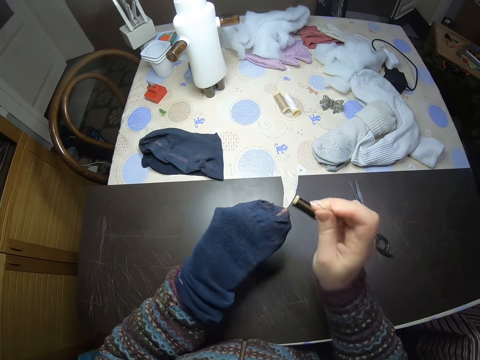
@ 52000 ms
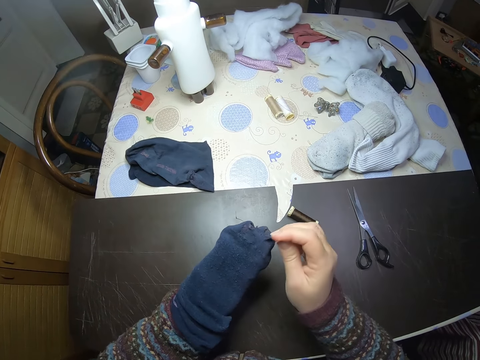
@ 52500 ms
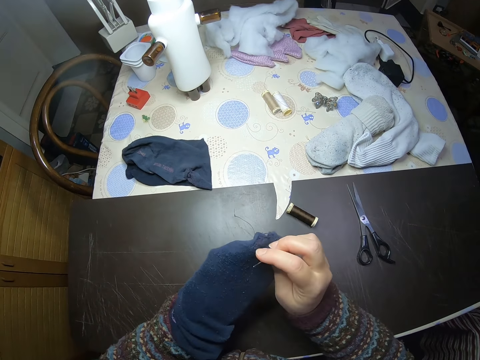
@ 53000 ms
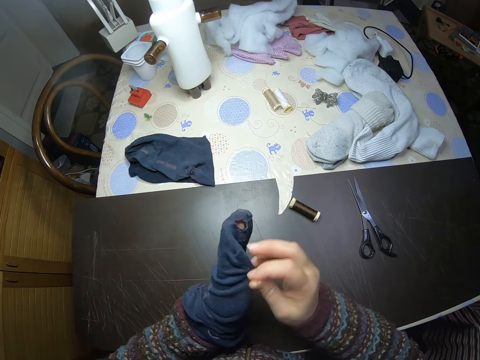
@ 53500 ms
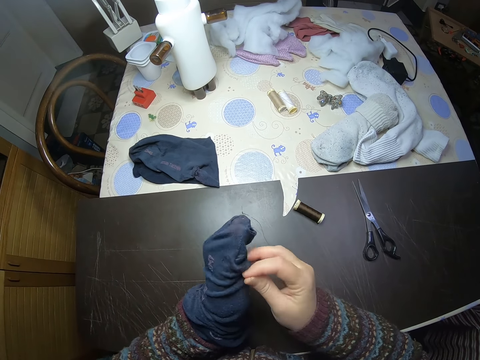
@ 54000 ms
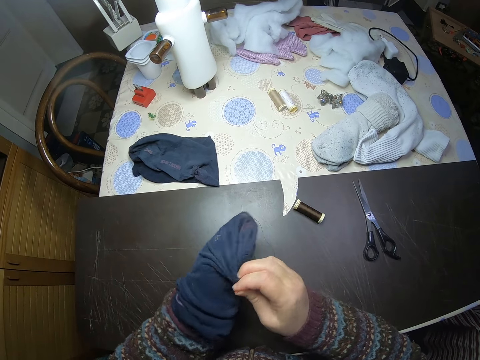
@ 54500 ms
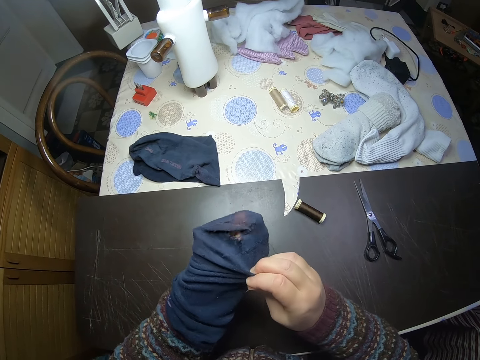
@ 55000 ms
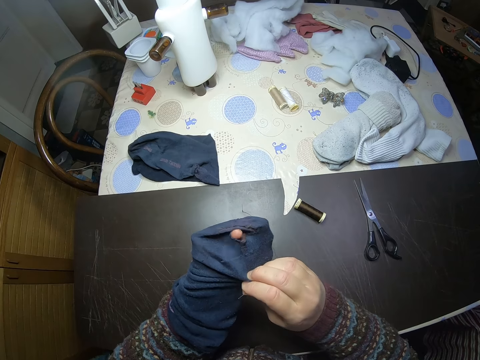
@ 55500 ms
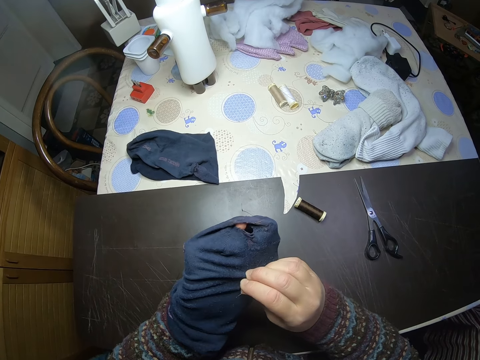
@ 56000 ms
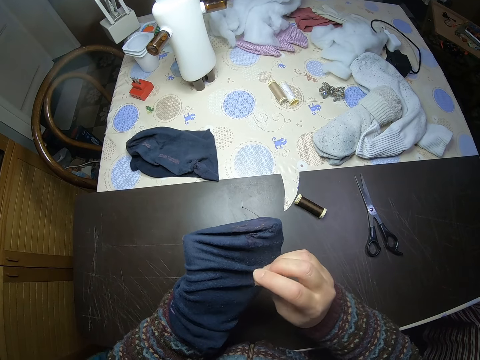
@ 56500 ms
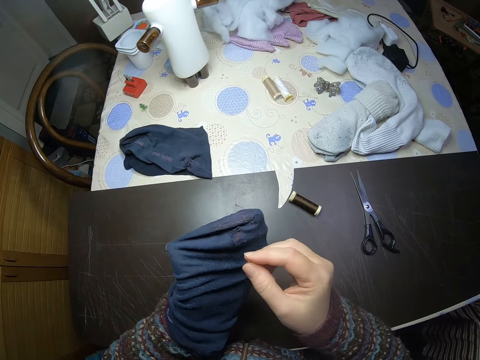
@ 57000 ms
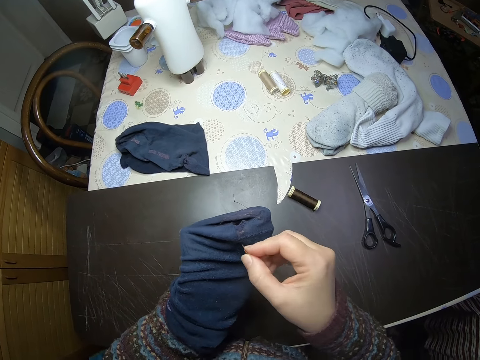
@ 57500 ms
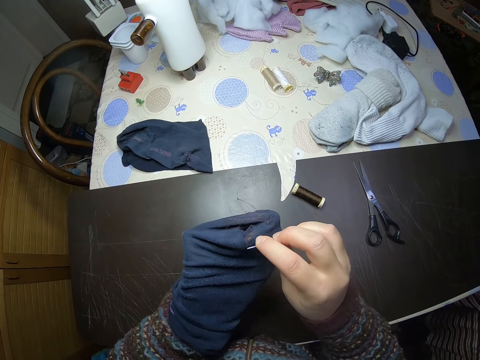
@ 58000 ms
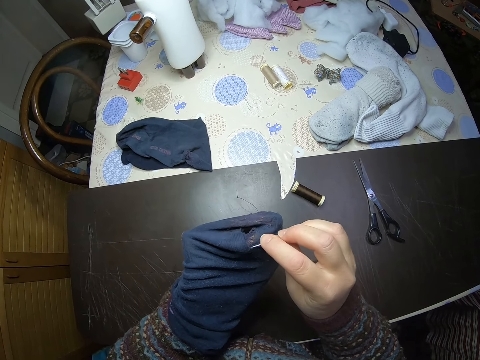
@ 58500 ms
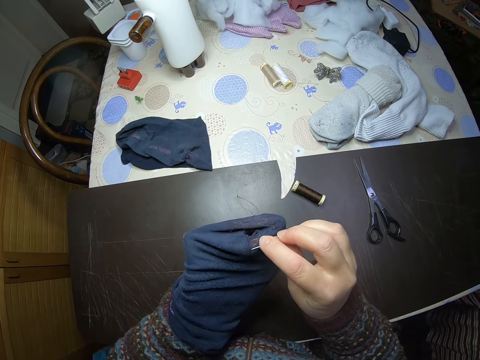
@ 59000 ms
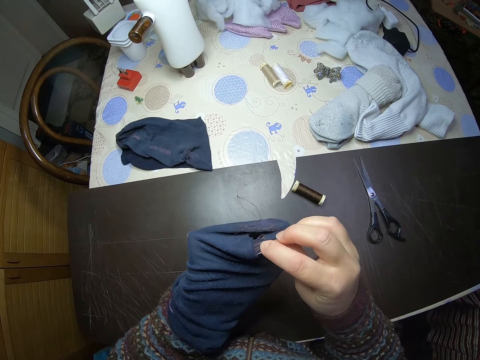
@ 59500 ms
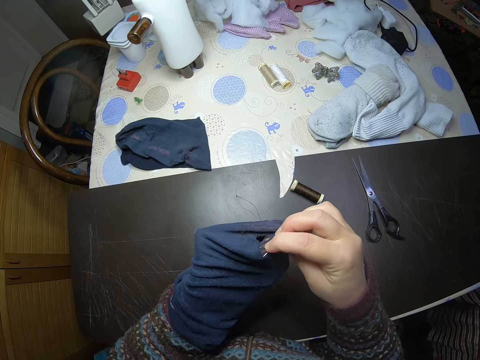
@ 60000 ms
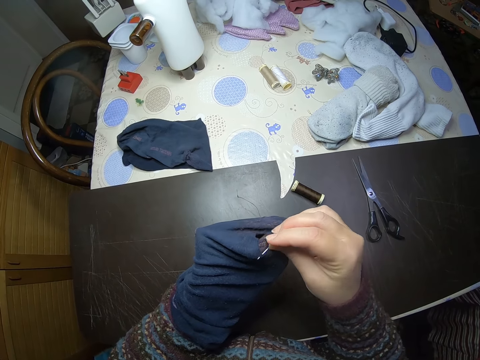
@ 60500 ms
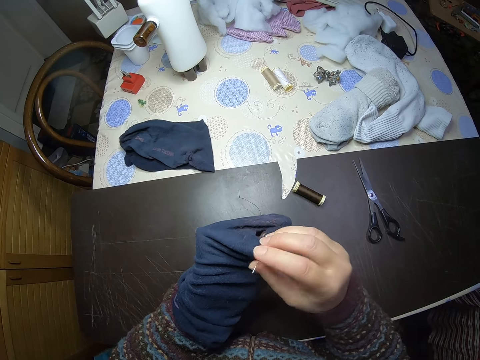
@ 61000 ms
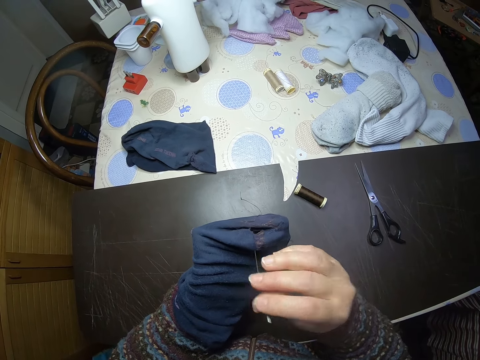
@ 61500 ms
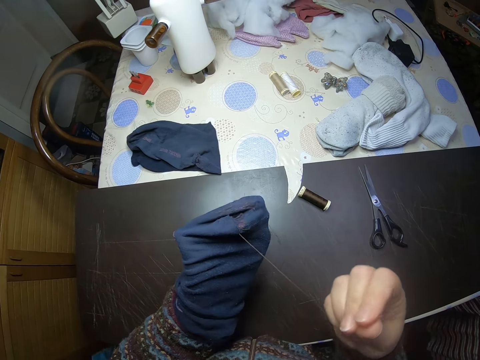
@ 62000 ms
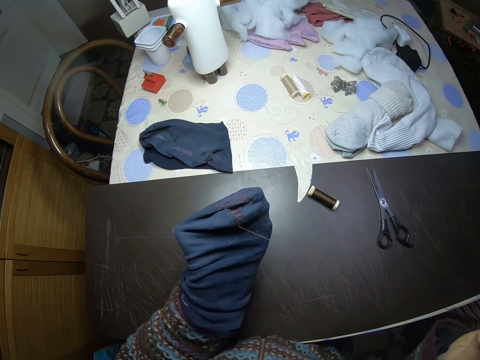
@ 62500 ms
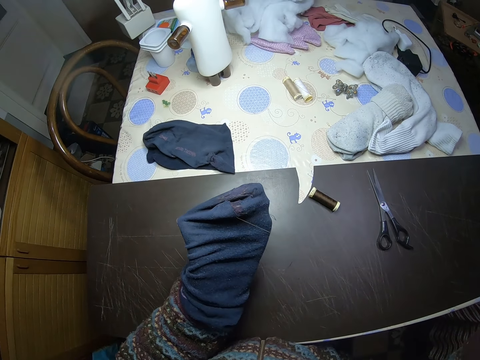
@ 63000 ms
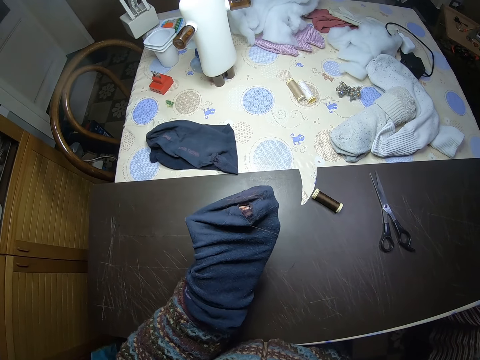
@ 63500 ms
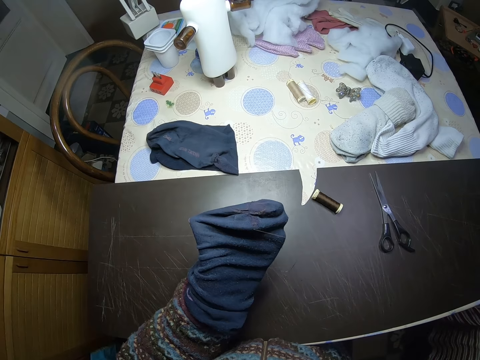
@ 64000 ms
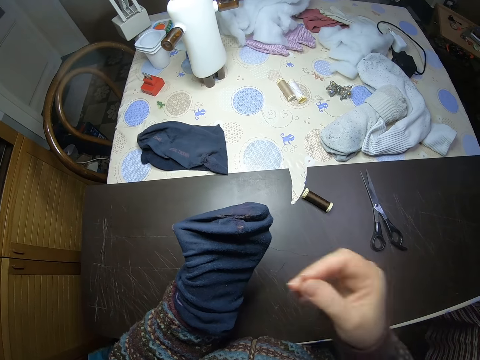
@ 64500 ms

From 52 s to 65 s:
The camera wearer sews the torn sock with the needle in her right hand.

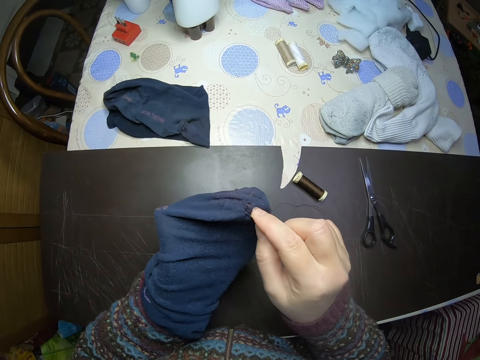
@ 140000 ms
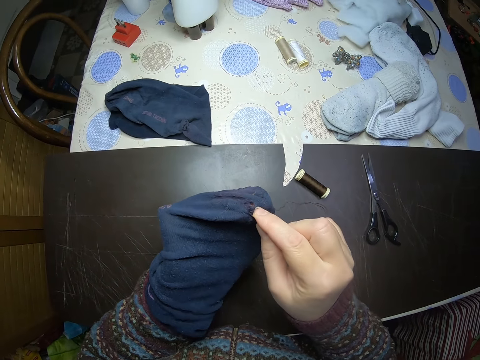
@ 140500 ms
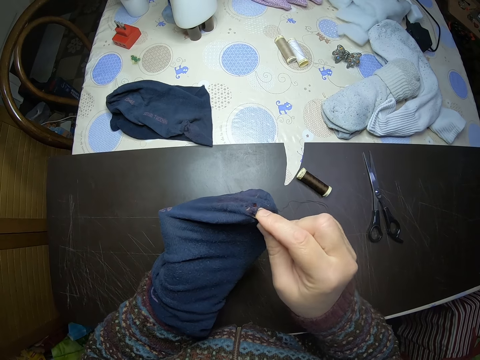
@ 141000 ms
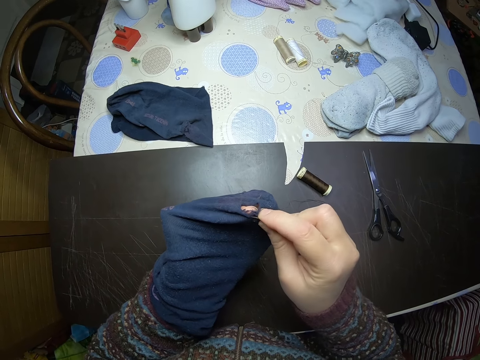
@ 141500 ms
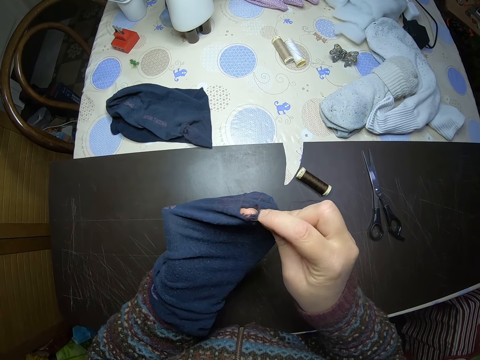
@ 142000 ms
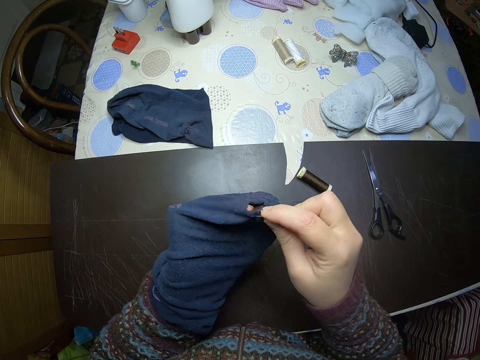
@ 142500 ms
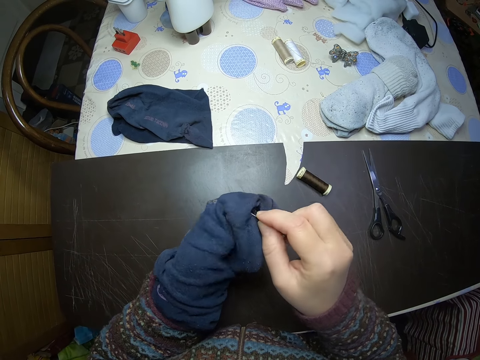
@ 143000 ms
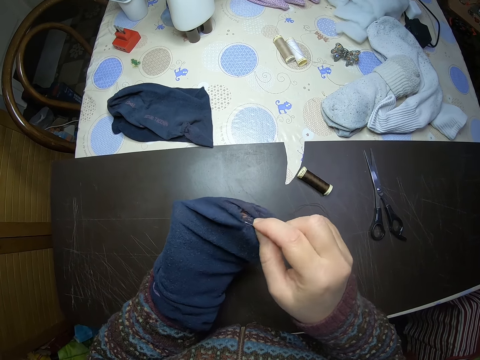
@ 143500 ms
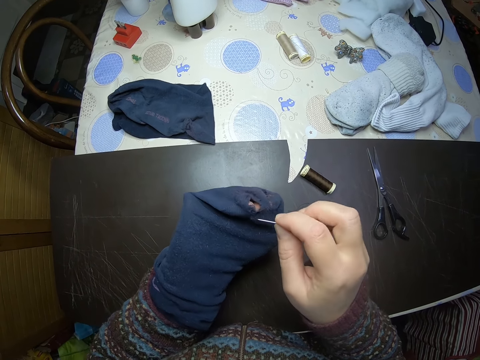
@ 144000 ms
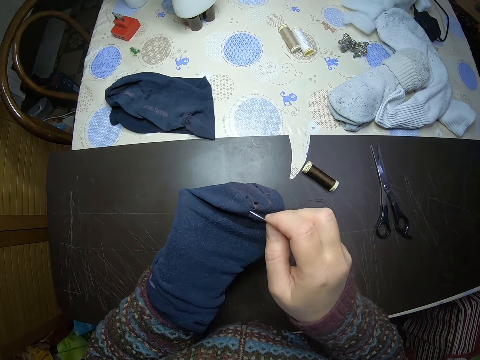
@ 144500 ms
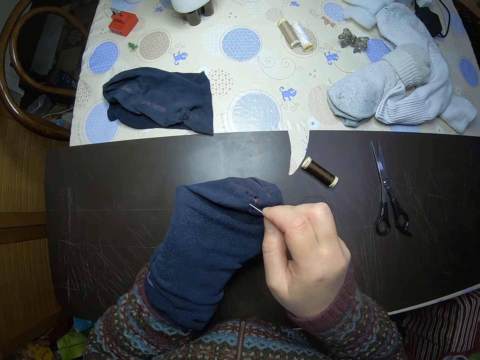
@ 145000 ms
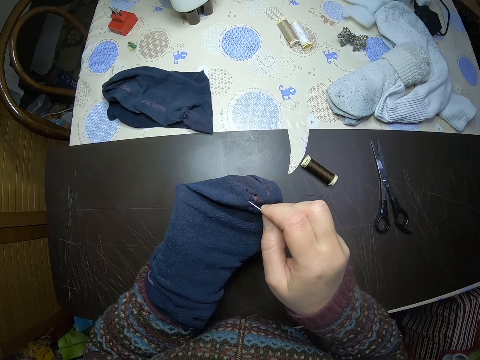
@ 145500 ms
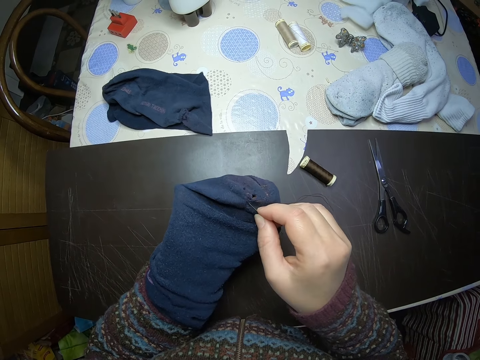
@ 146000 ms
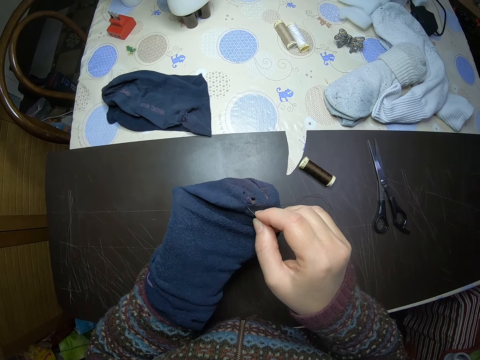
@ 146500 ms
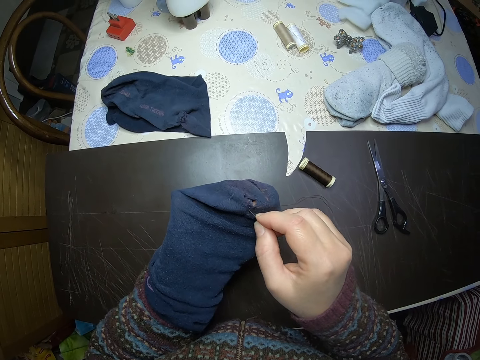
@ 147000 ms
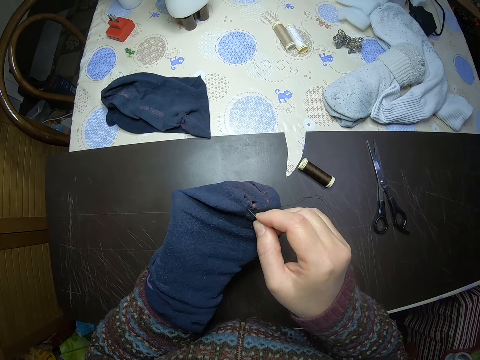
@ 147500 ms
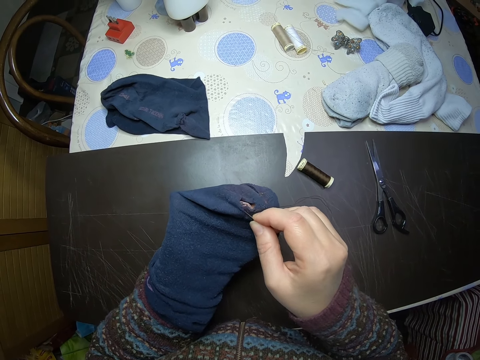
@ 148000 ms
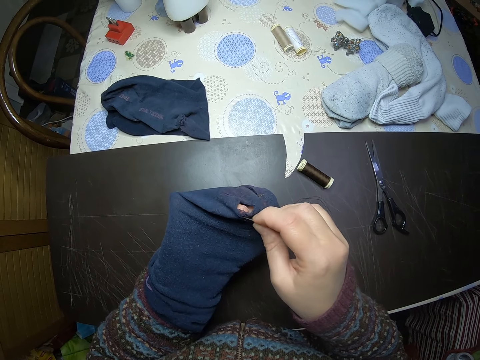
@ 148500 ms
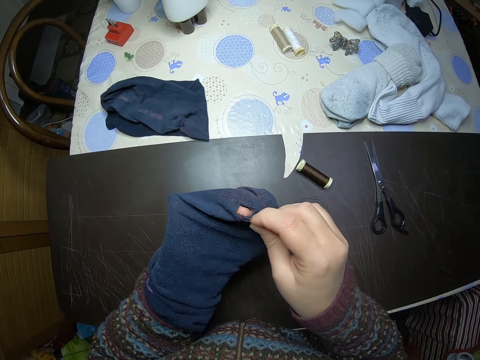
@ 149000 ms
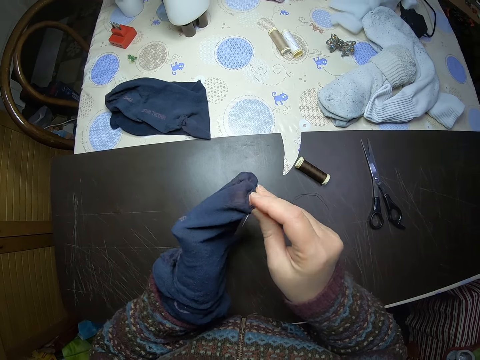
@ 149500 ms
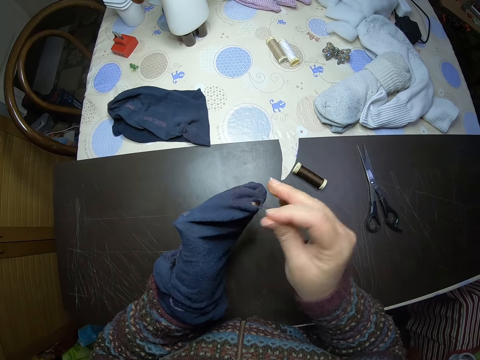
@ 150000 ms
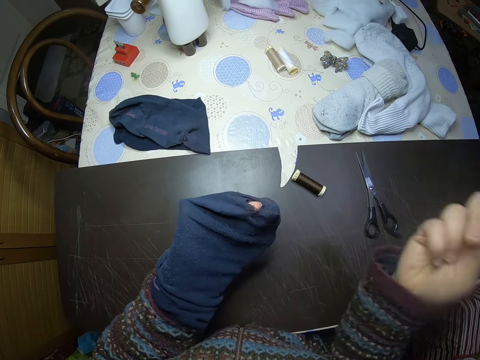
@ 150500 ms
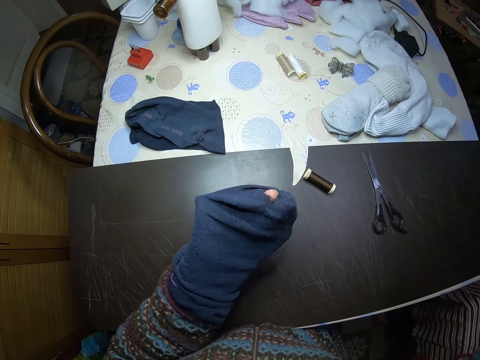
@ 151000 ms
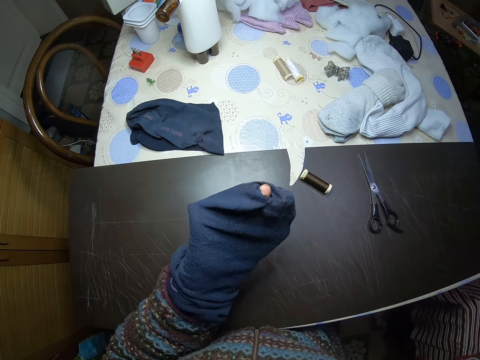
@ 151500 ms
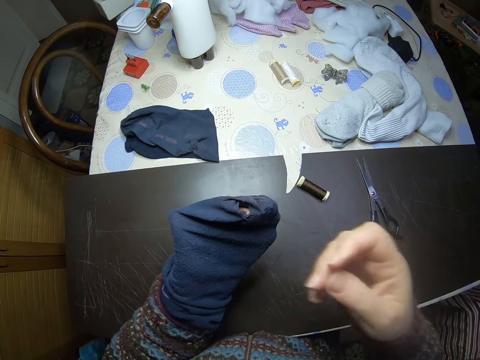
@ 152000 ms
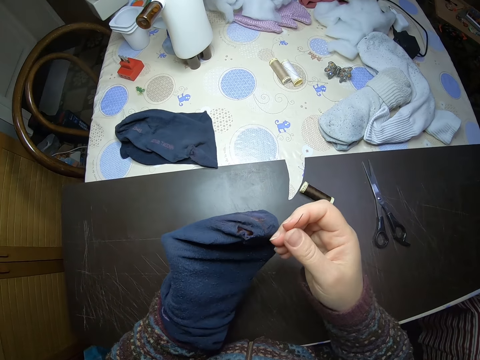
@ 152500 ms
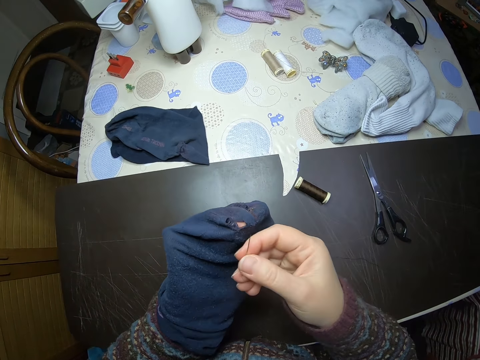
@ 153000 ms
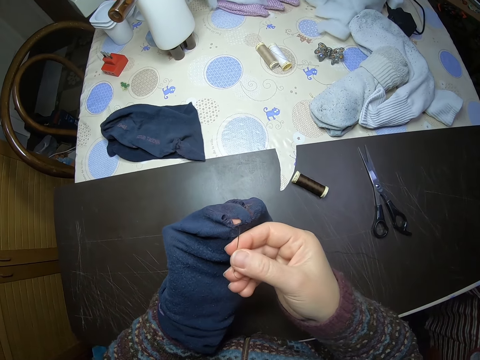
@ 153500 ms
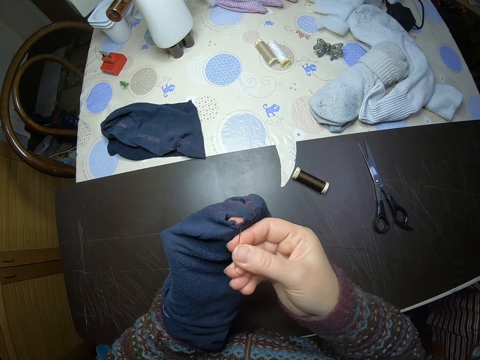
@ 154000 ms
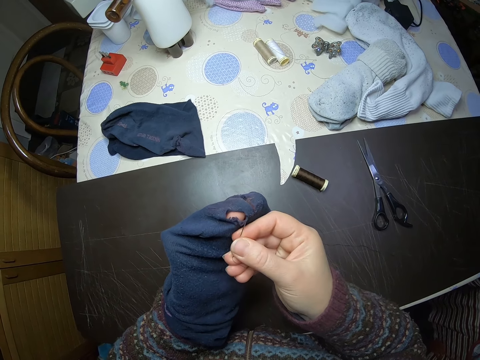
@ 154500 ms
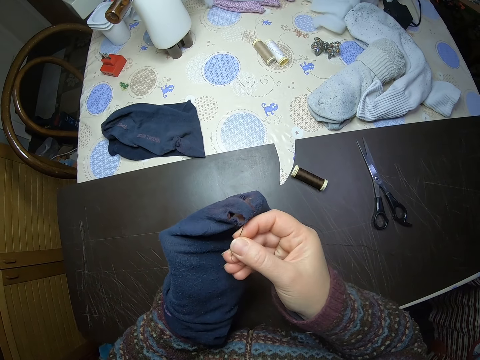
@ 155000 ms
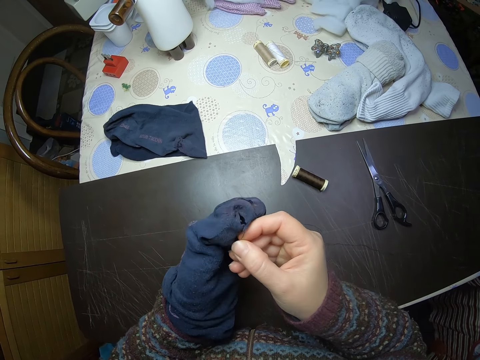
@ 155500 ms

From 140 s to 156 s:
The camera wearer adjusts her left hand inside the sock. She sews the torn sock with the needle in her right hand.
